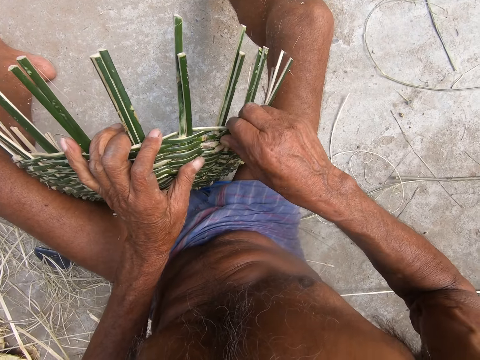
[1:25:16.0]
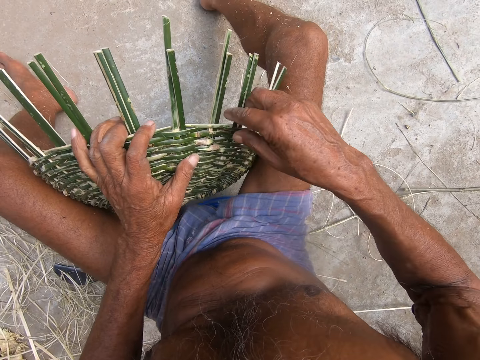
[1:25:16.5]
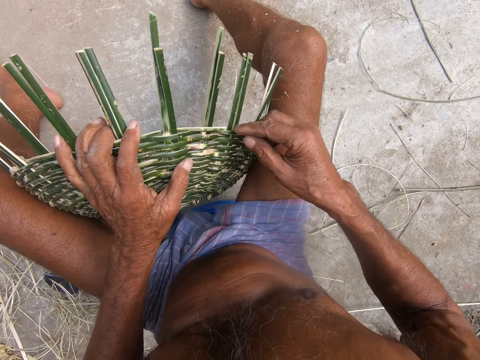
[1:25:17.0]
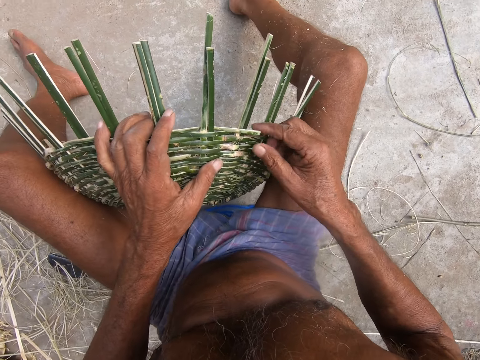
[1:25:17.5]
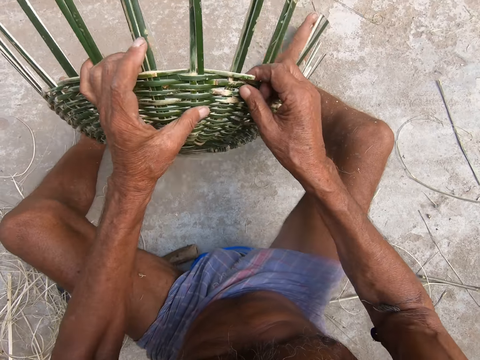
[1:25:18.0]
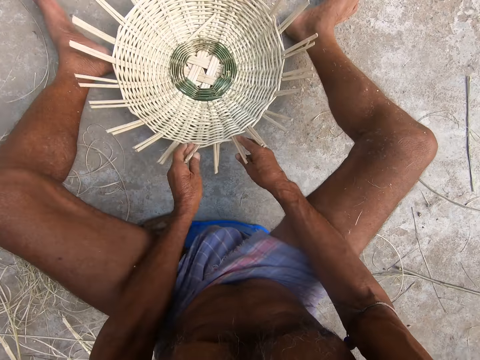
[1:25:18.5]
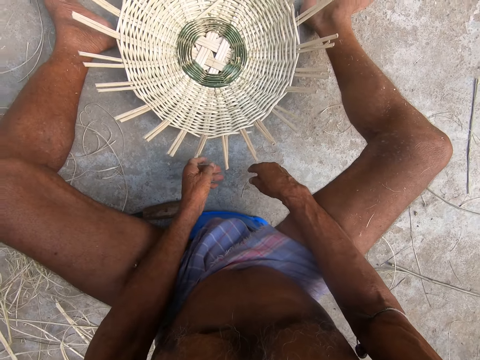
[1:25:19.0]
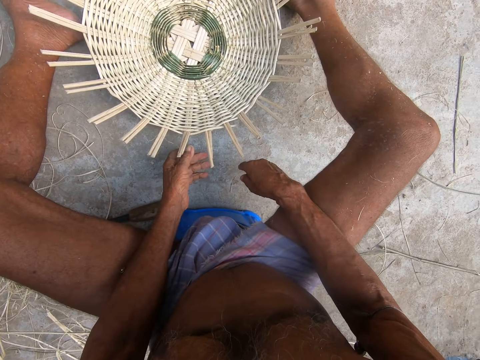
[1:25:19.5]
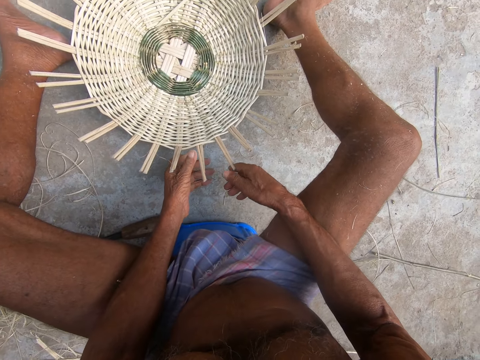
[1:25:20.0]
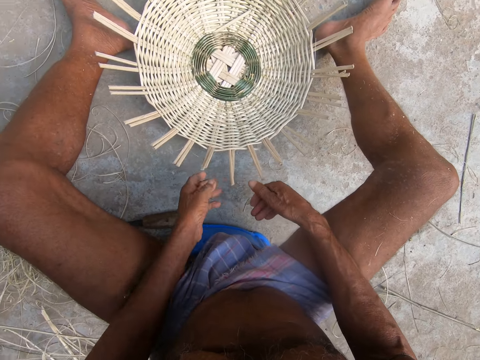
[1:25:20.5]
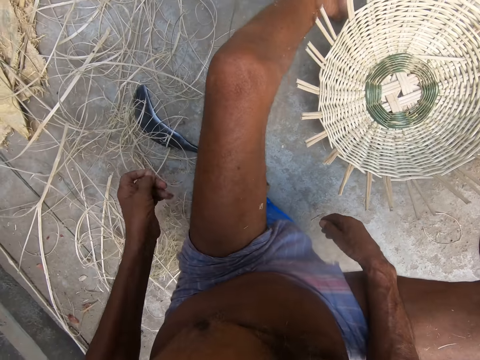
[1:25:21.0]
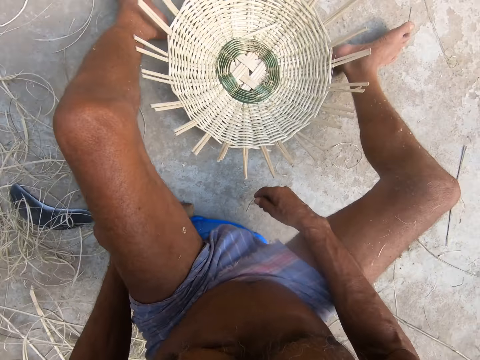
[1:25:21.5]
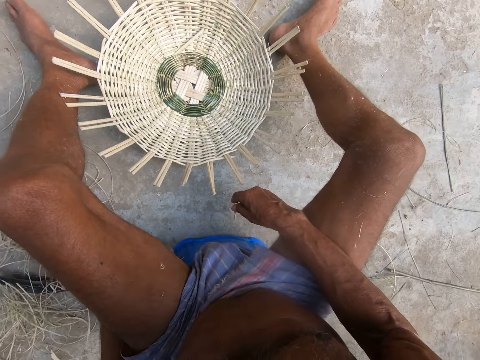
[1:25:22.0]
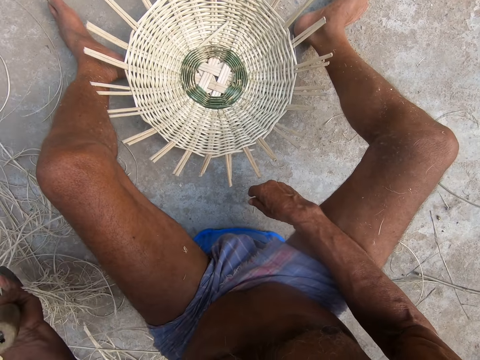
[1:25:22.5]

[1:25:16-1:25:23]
The camera wearer drops the basket on the ground with both hands. He picks up a hook knife from the ground with his left hand. He holds a machete.
